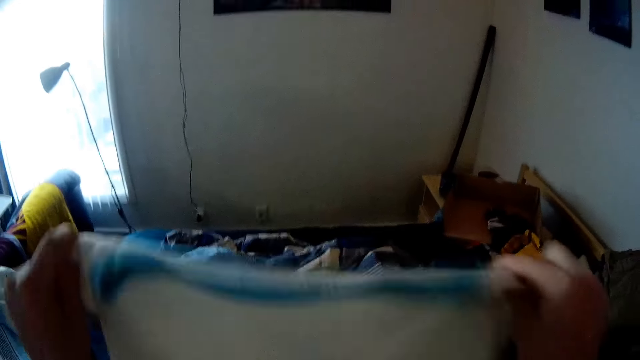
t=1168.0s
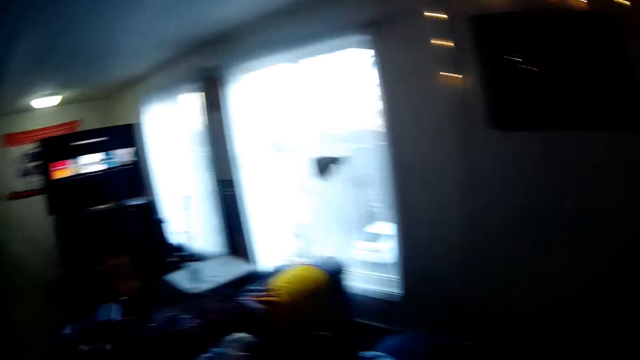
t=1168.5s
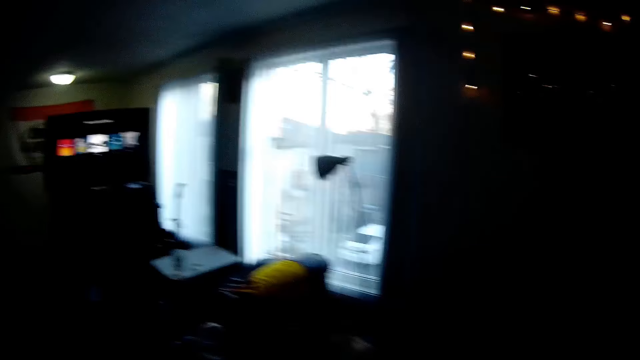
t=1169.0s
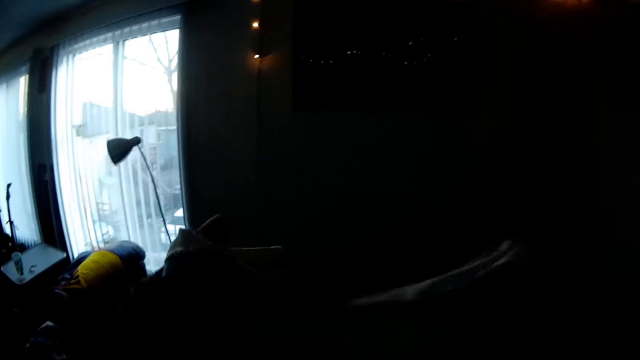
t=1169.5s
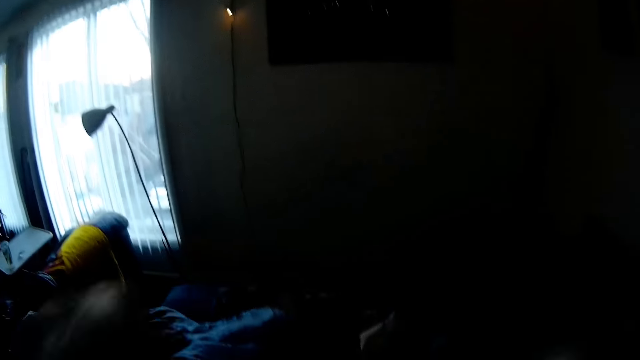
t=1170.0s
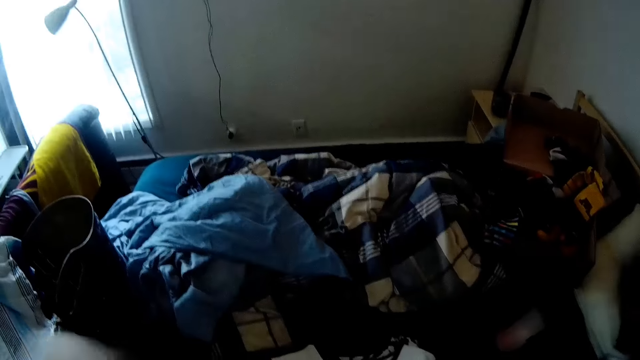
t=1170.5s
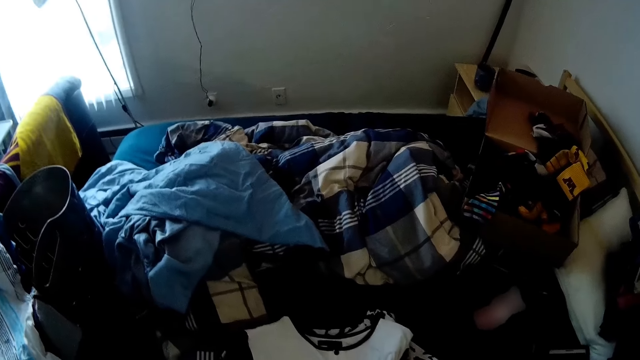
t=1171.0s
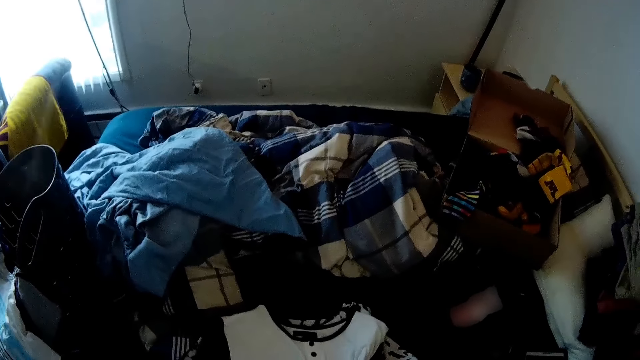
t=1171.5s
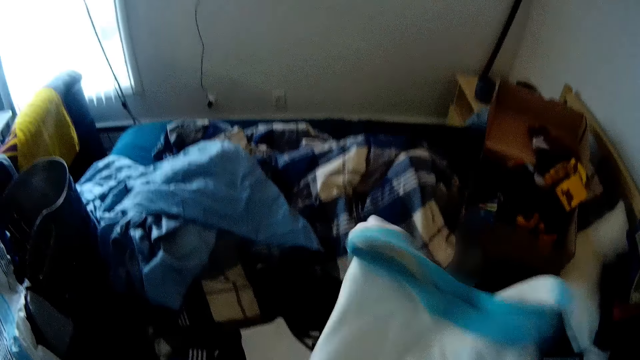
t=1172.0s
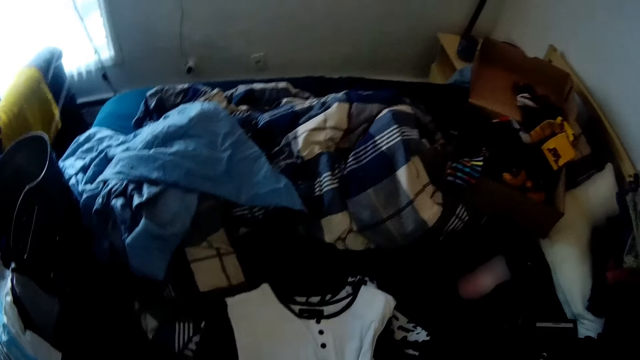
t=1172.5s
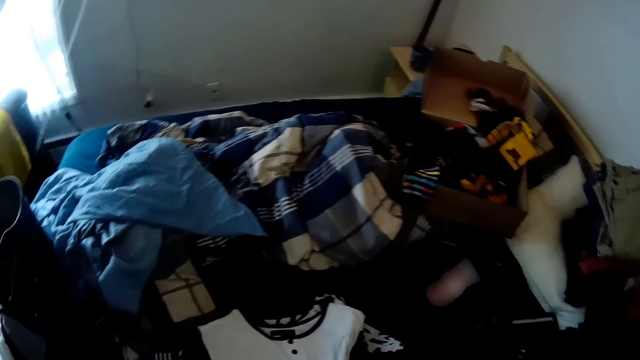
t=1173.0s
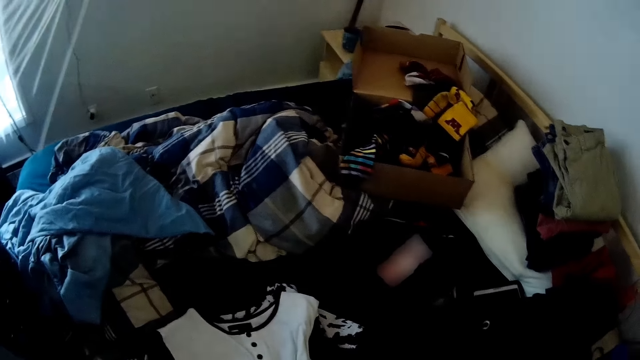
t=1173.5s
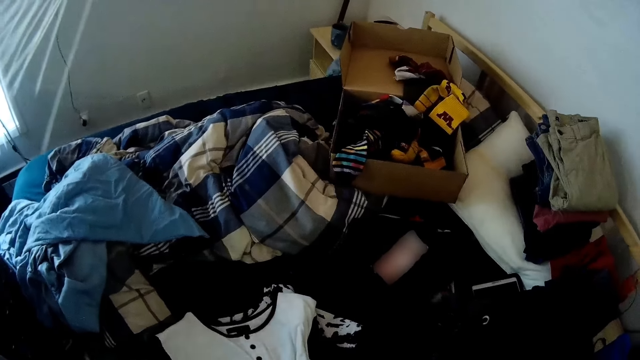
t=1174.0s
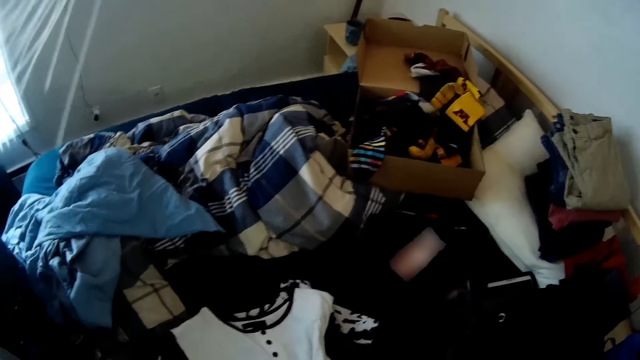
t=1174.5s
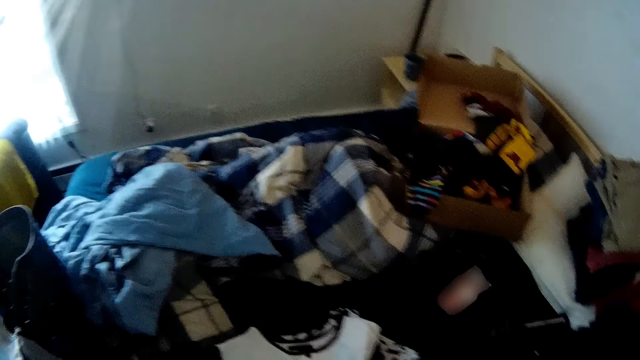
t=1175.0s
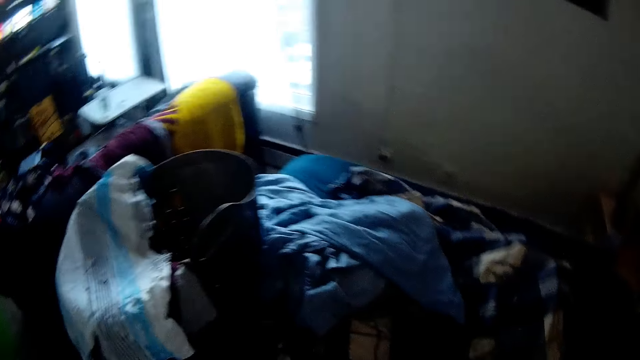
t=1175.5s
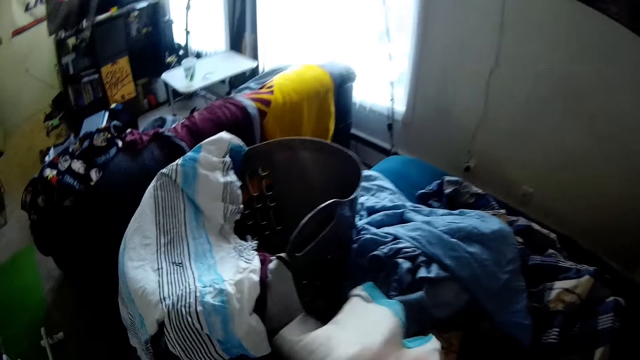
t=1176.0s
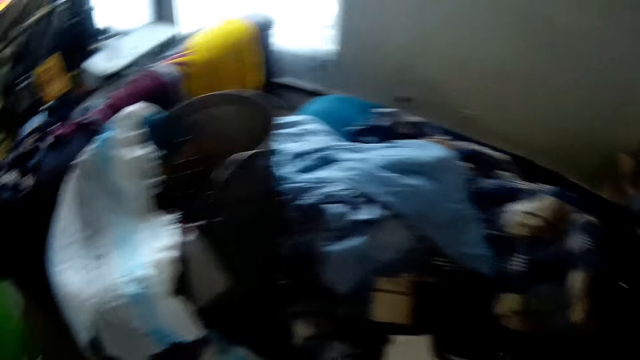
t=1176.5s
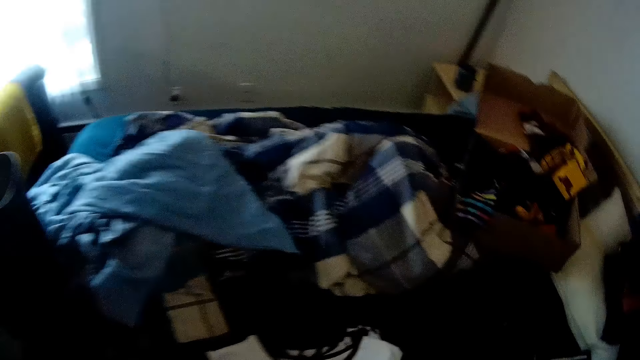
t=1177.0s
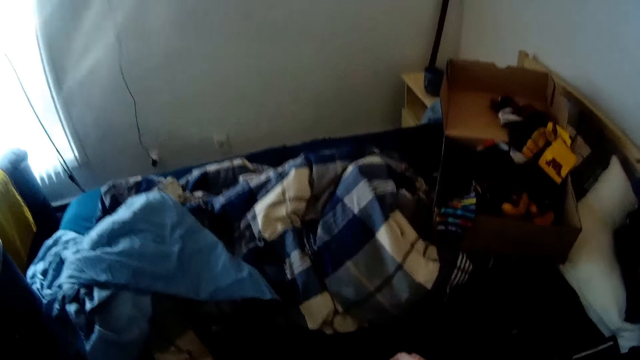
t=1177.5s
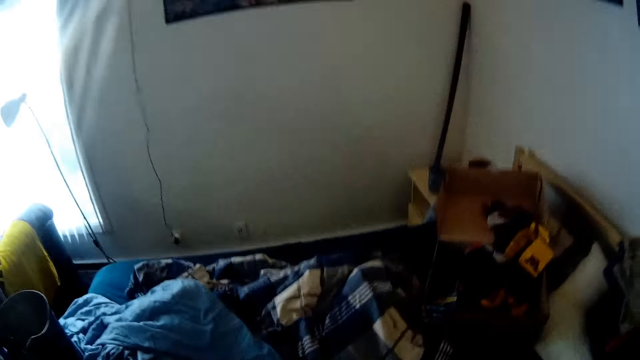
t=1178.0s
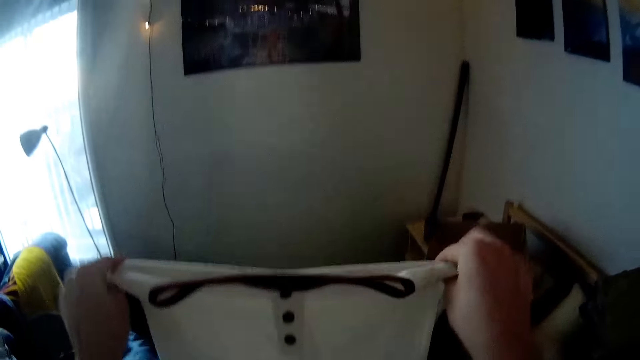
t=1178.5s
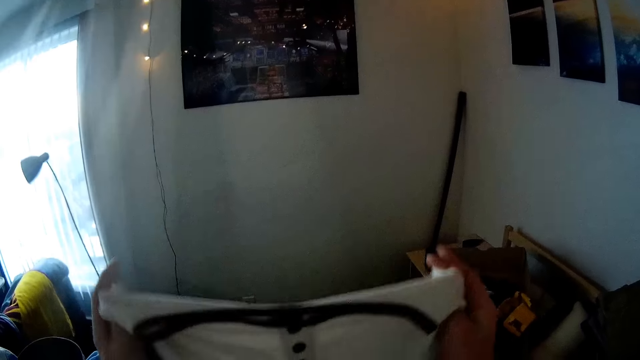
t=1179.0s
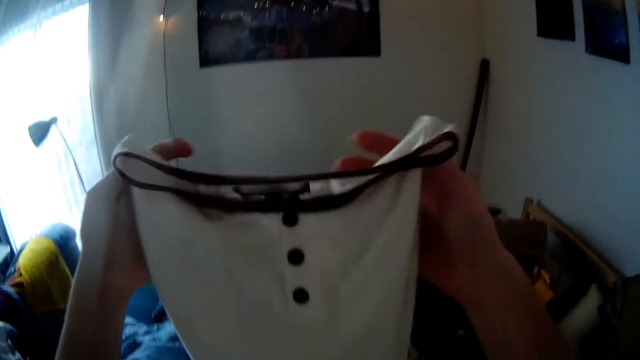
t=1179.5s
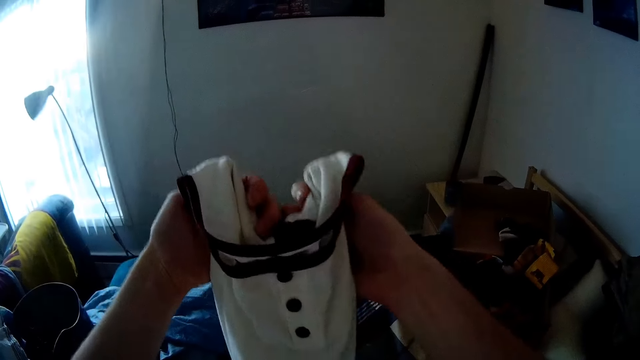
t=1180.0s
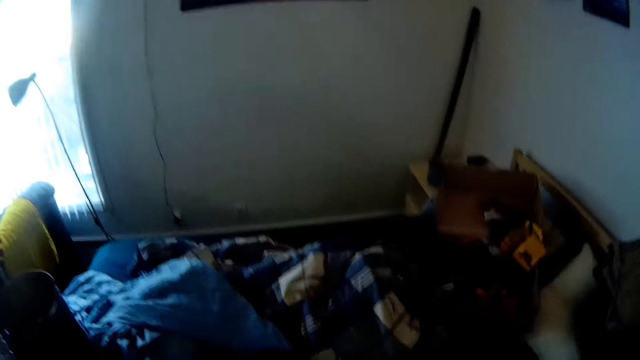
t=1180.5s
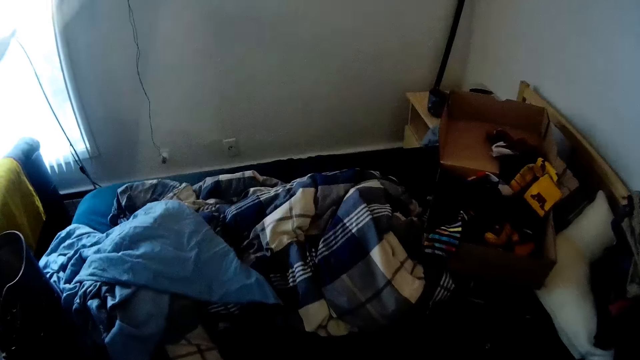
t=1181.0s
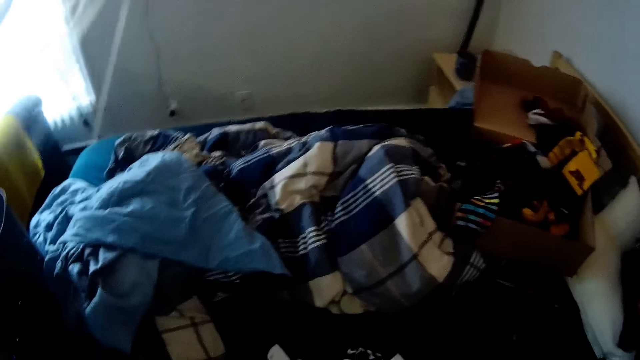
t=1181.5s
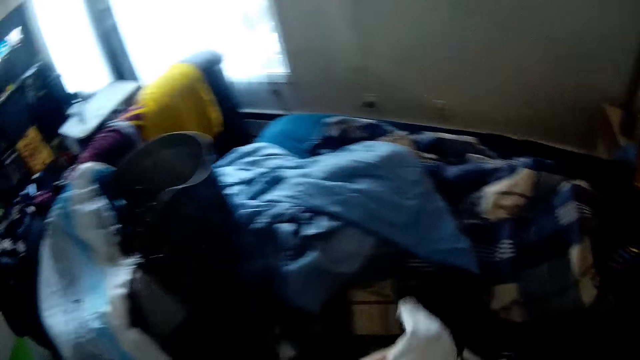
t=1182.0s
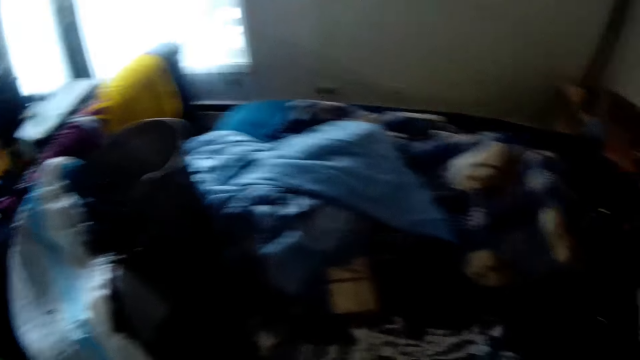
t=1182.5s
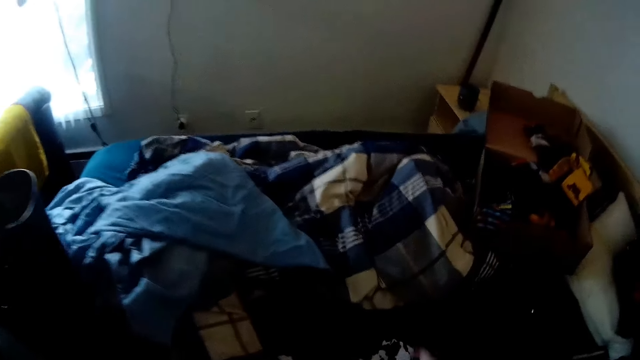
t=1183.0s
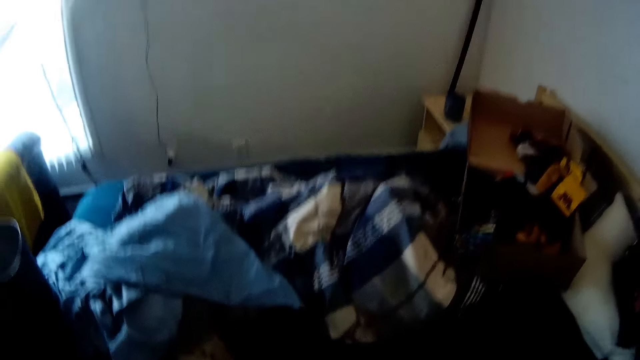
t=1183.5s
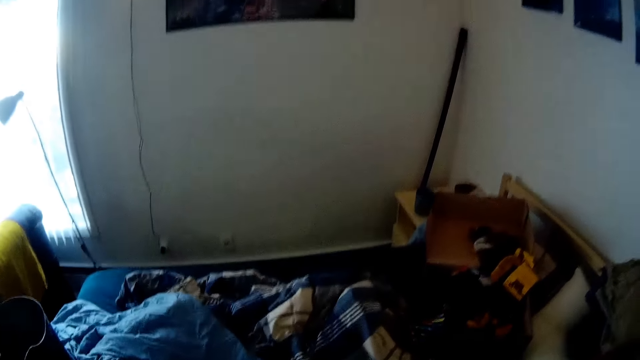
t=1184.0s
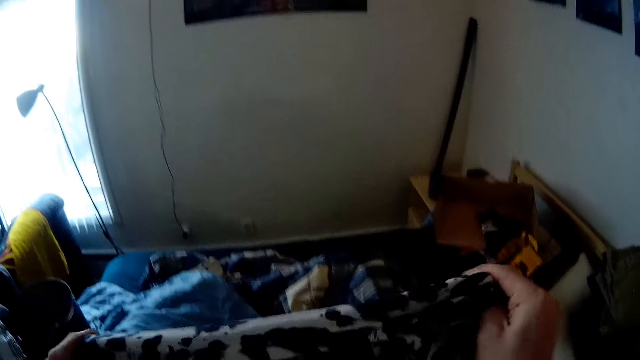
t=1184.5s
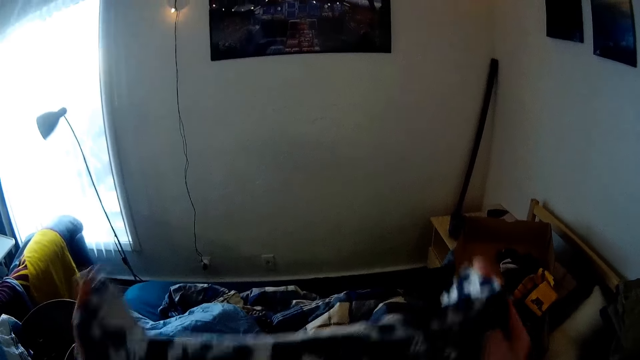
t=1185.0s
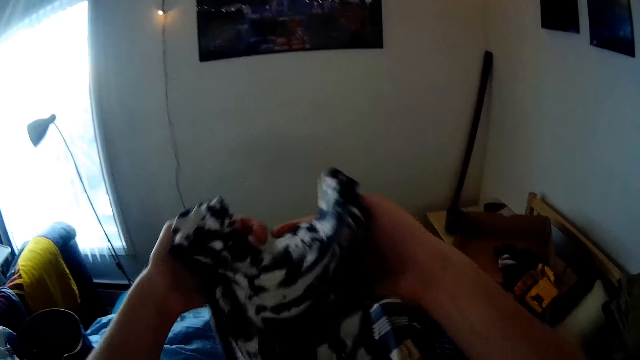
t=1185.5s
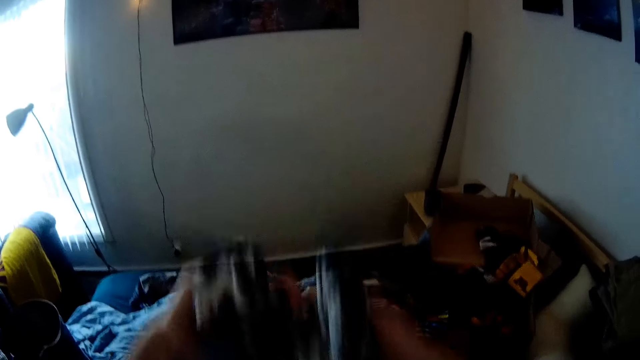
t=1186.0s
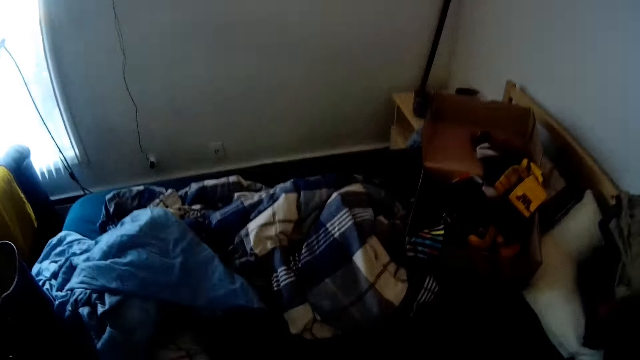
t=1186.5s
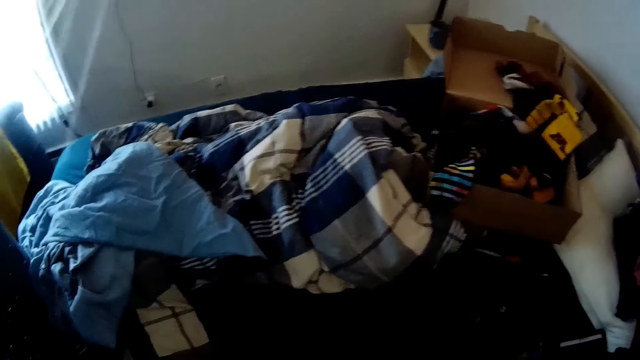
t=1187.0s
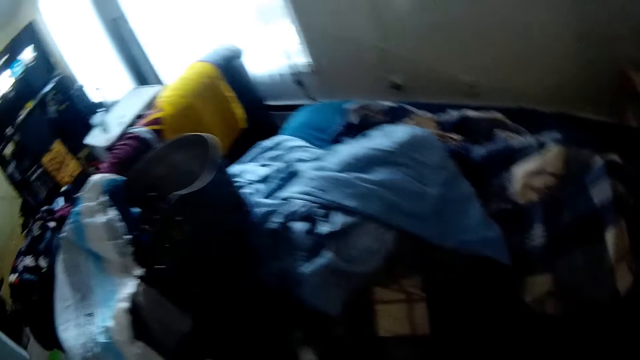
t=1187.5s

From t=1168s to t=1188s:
The camera wearer holds a white and blue shirt in both hands. They fold the white and blue shirt with both hands. They drop the white and blue shirt on the bed with both hands. They hold a white shirt with both hands. They fold the white shirt with both hands. They drop the white shirt on the bed with both hands. They hold a white and black shirt with both hands. They fold the white and black shirt with both hands. They drop the white and black shirt on the bed with both hands.
